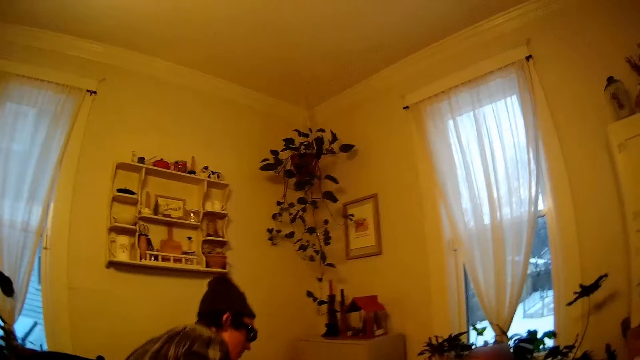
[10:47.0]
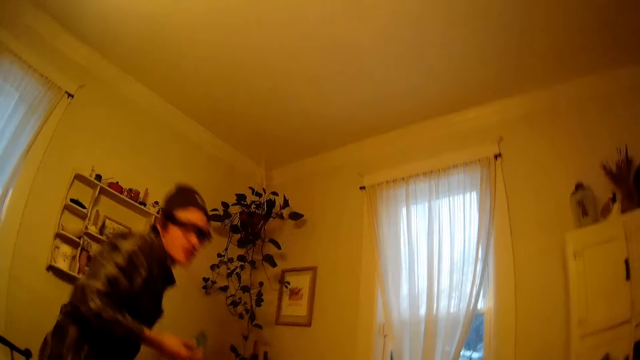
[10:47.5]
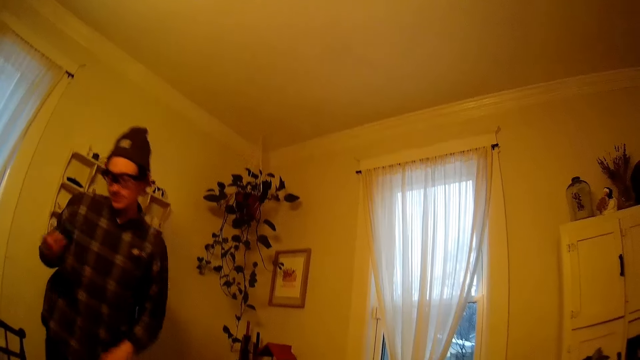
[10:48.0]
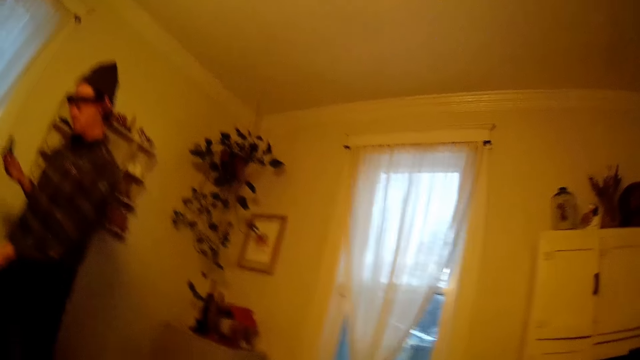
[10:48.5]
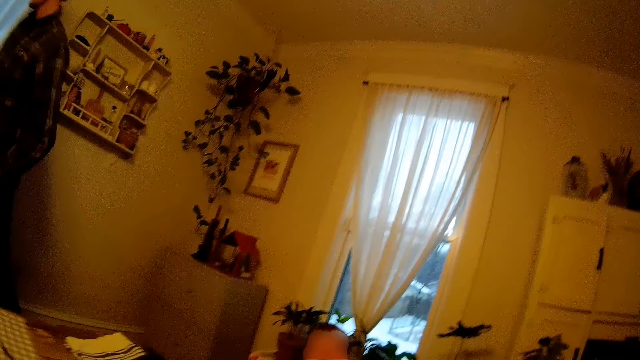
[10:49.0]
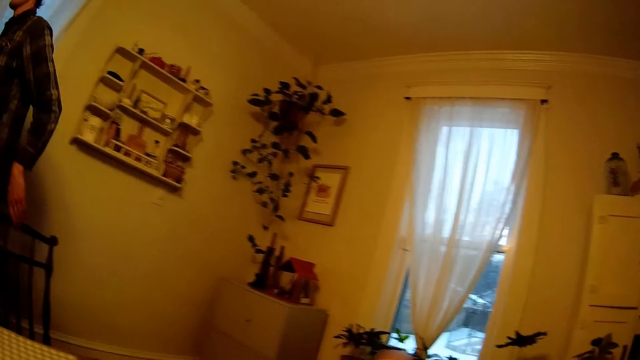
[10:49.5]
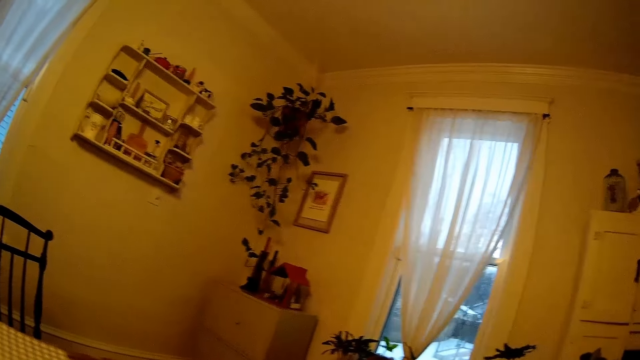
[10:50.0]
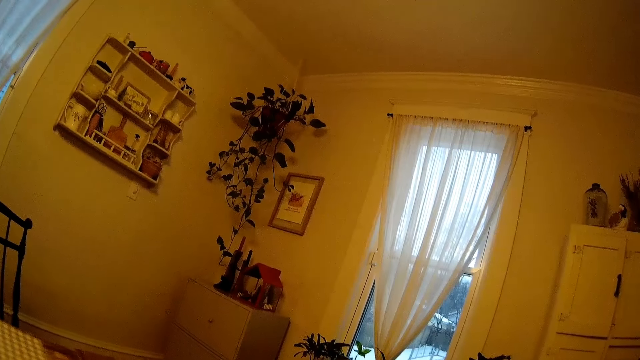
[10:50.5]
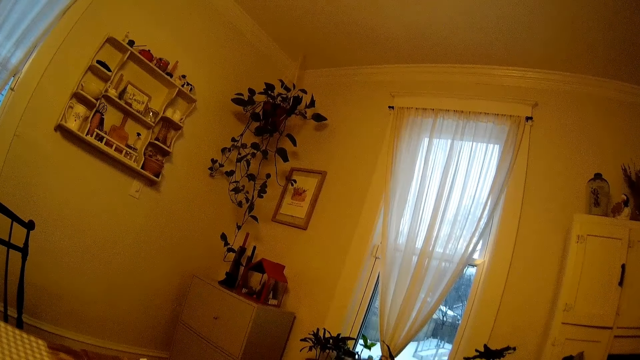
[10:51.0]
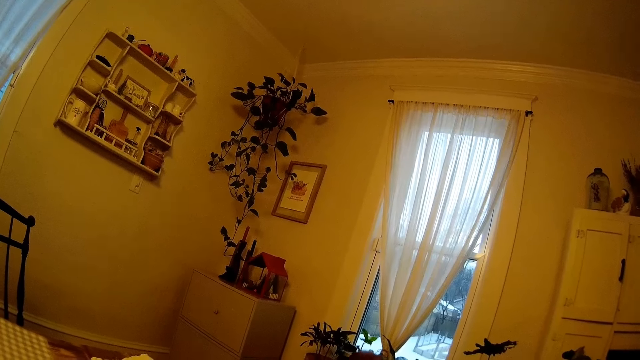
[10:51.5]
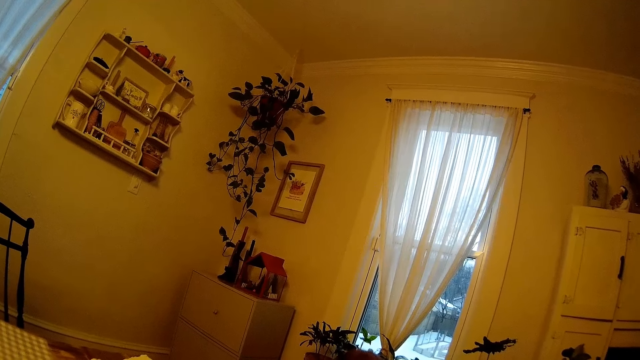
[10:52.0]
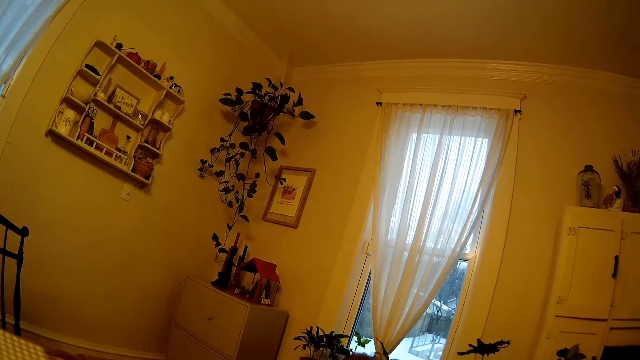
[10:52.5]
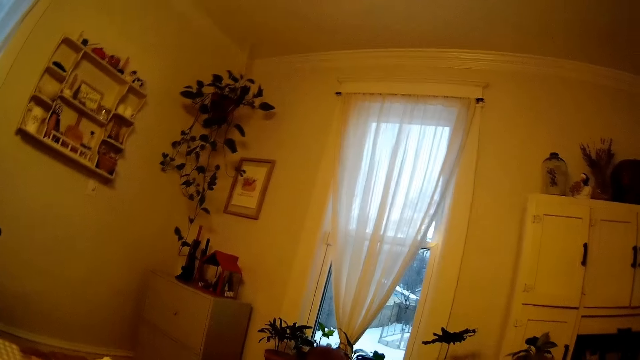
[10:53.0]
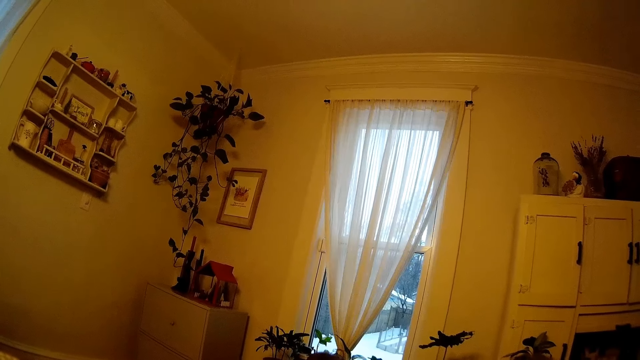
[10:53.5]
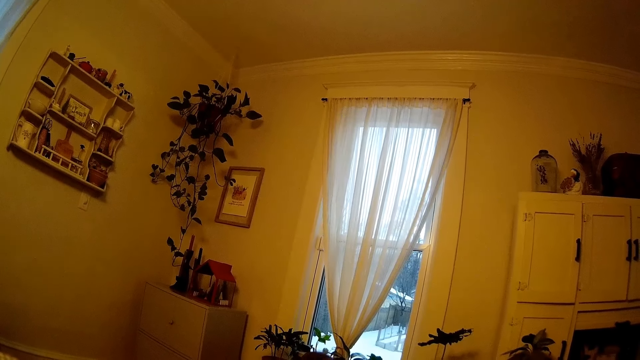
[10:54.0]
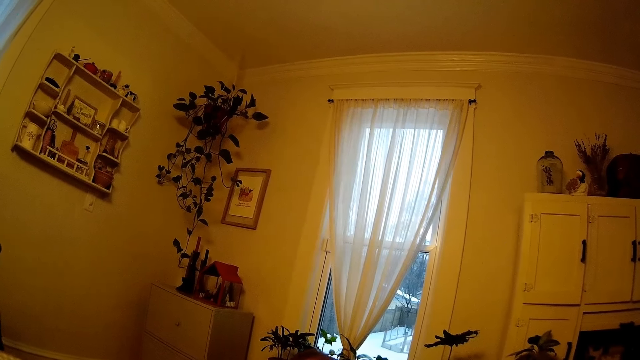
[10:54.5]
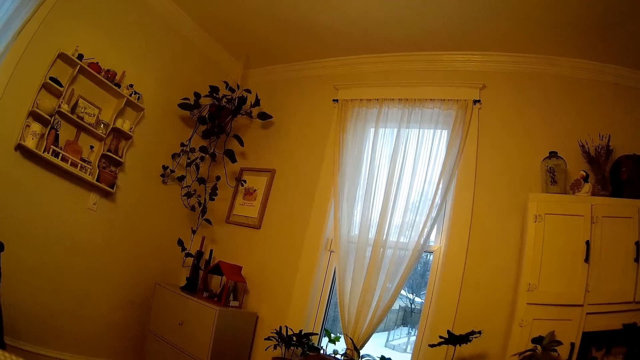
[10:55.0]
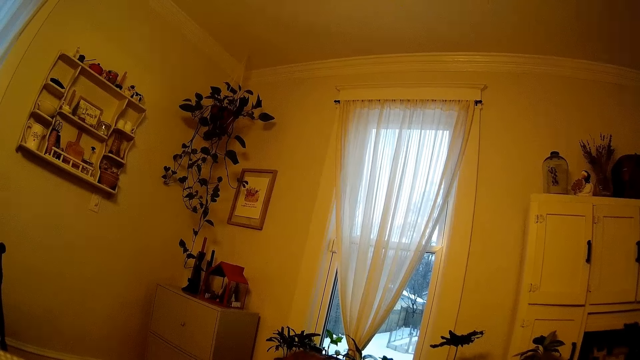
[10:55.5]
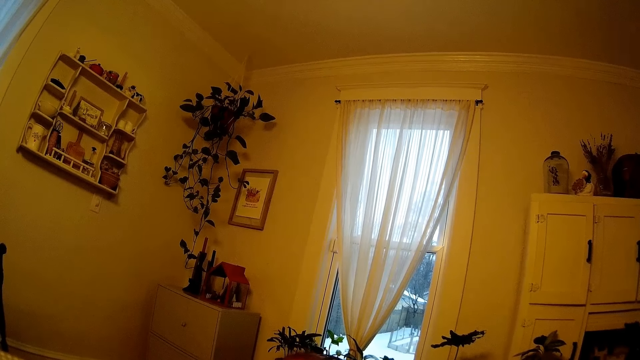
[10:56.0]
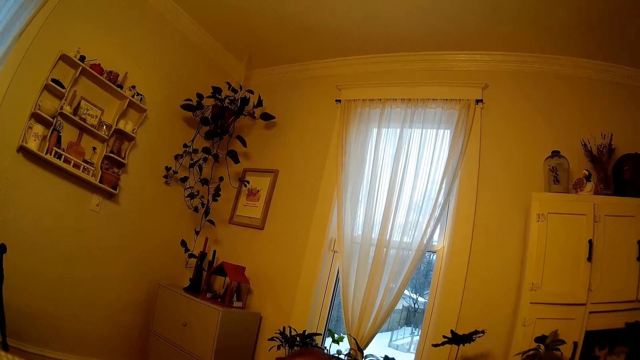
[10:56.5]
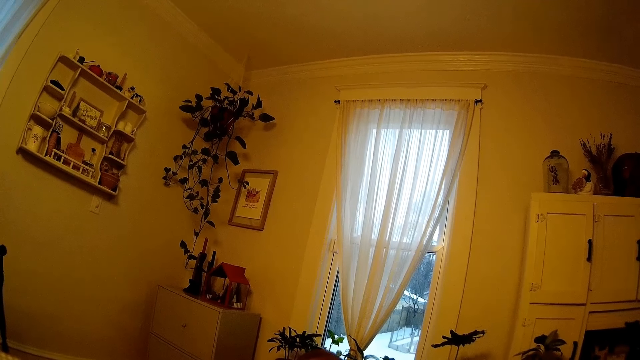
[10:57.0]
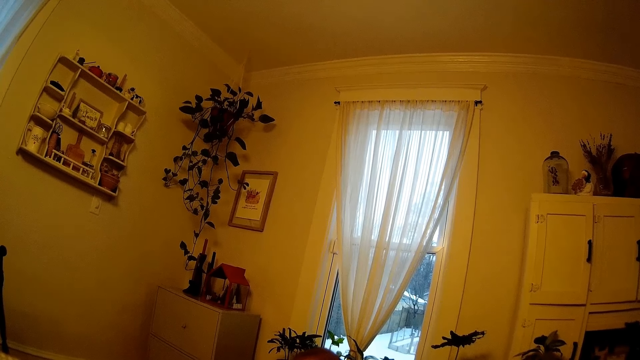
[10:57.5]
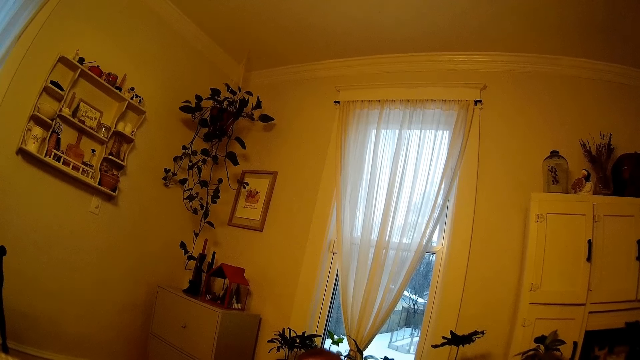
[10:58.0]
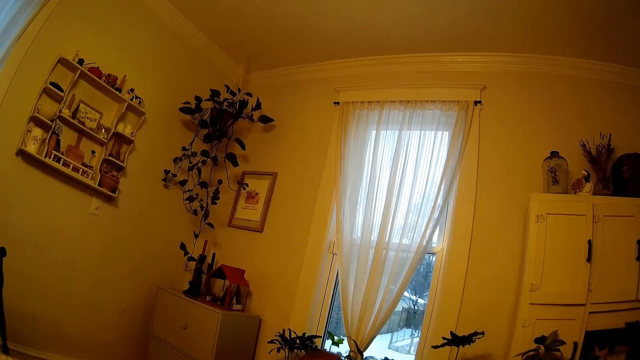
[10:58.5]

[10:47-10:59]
A man stands. The man walks out of the dining table. The camera wearer looks around.

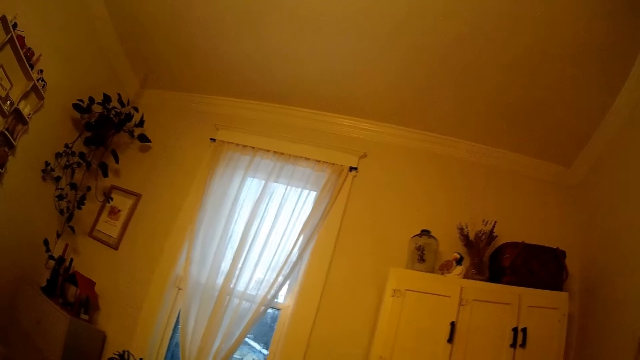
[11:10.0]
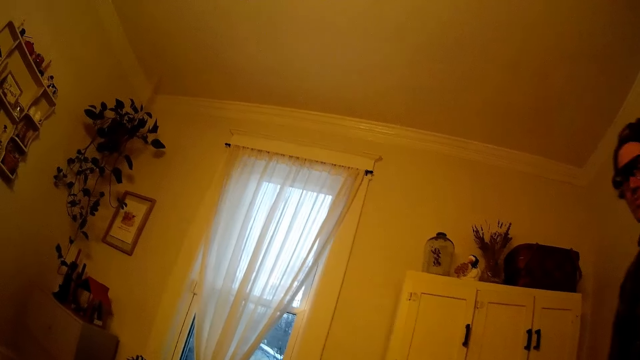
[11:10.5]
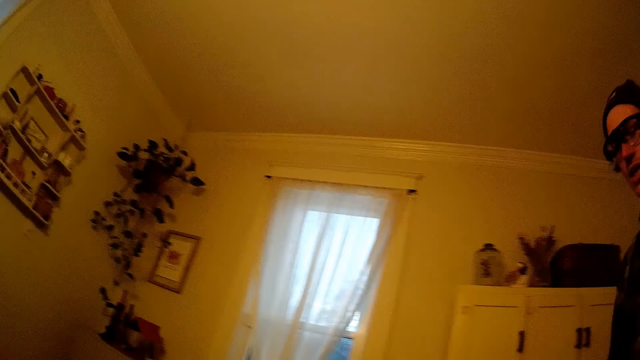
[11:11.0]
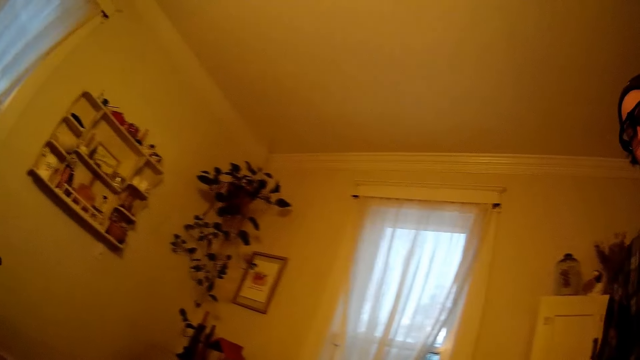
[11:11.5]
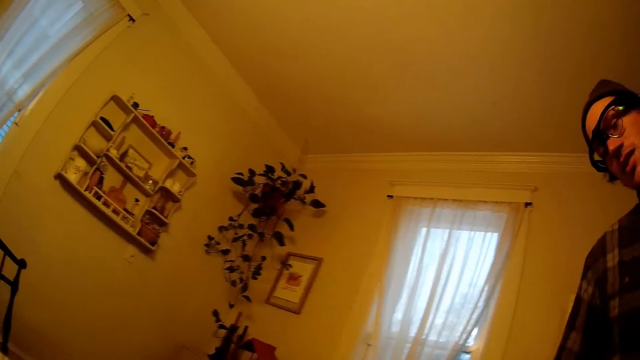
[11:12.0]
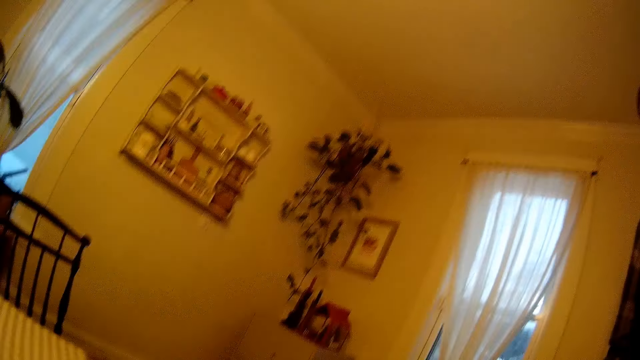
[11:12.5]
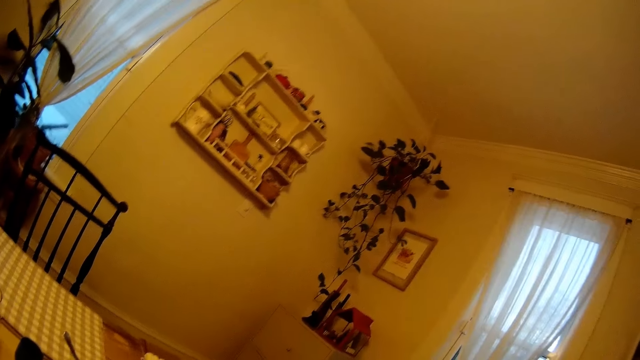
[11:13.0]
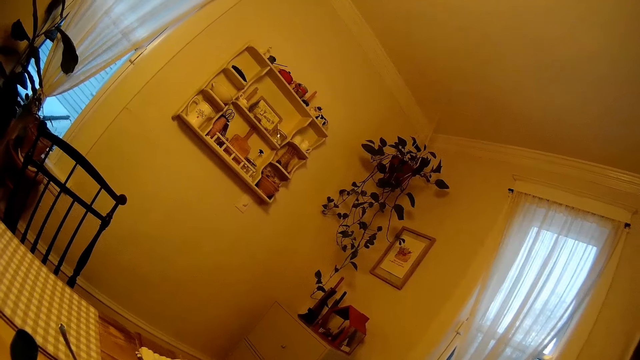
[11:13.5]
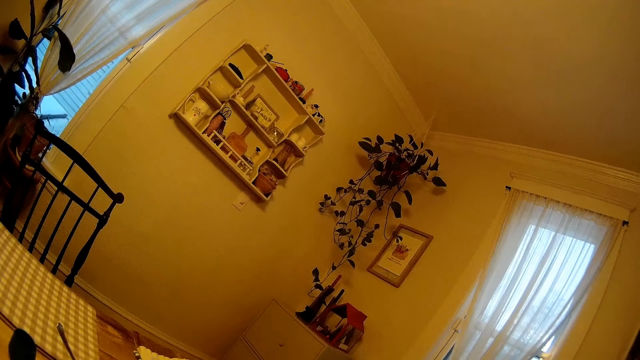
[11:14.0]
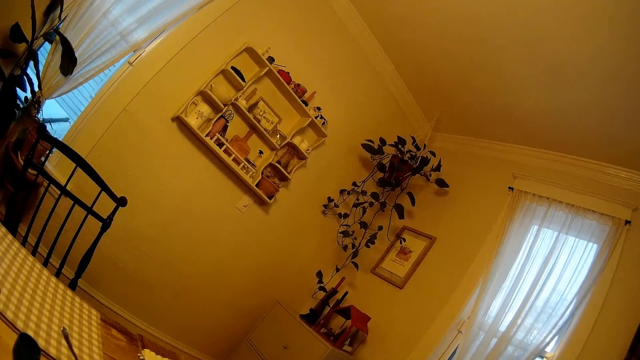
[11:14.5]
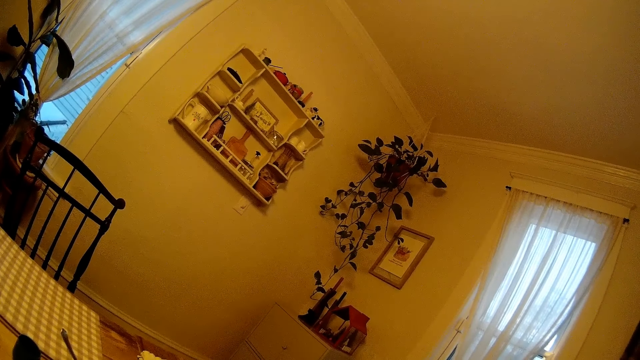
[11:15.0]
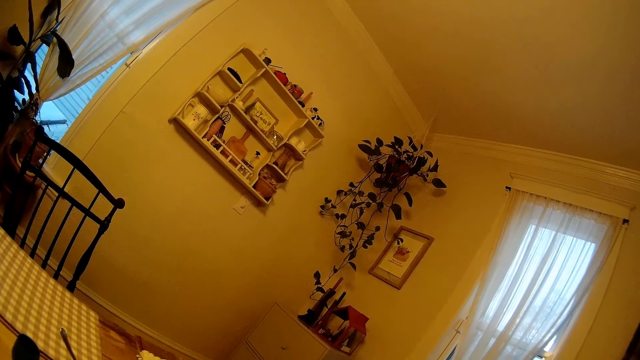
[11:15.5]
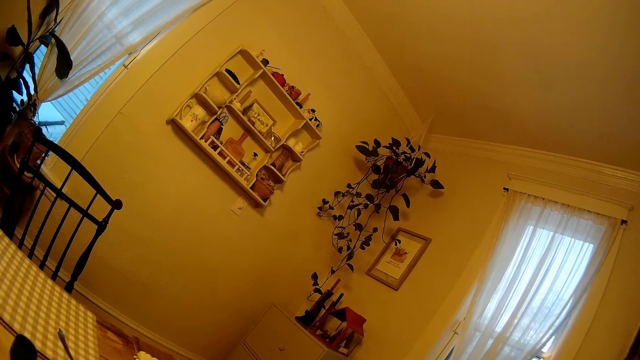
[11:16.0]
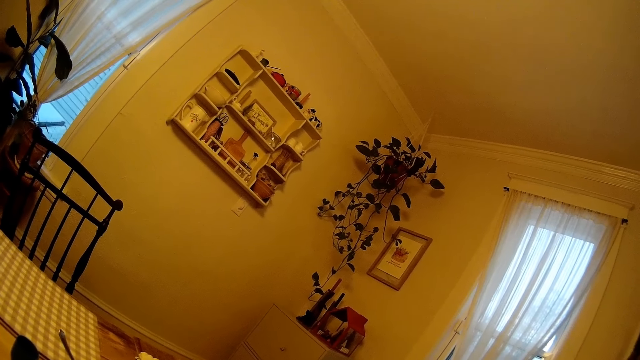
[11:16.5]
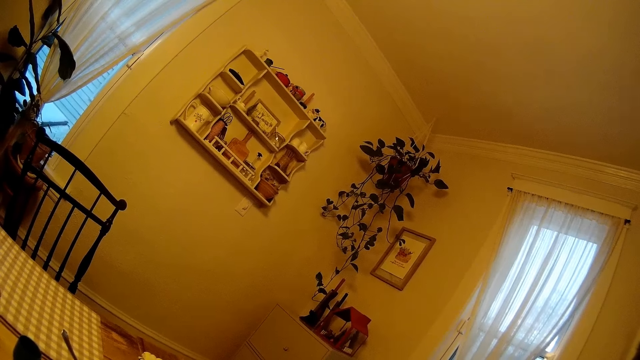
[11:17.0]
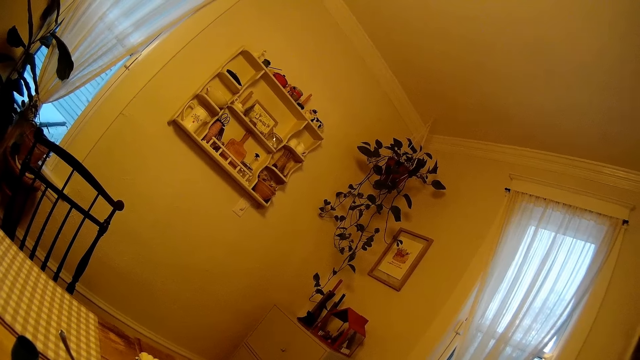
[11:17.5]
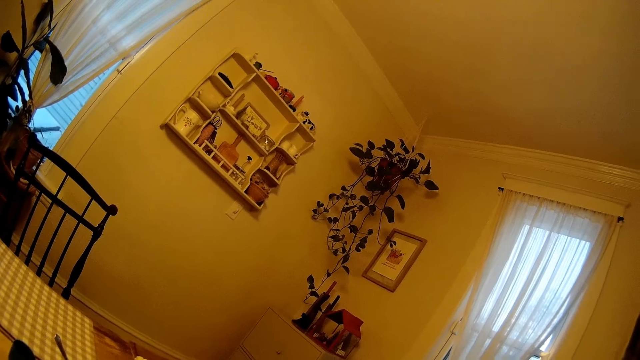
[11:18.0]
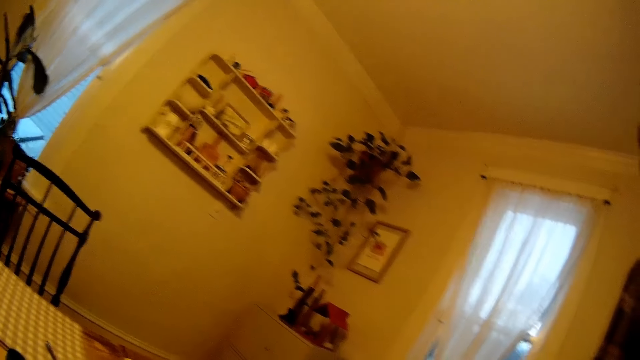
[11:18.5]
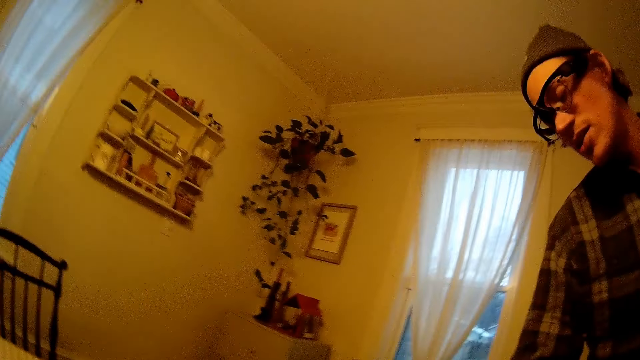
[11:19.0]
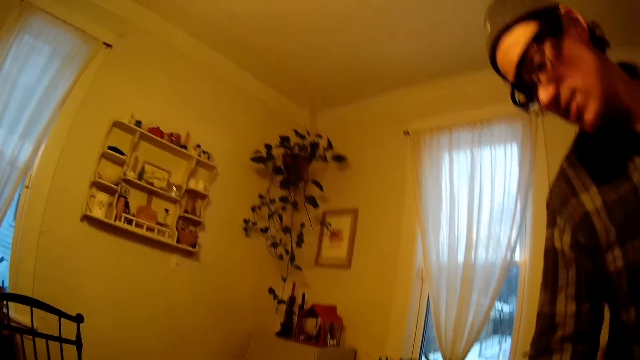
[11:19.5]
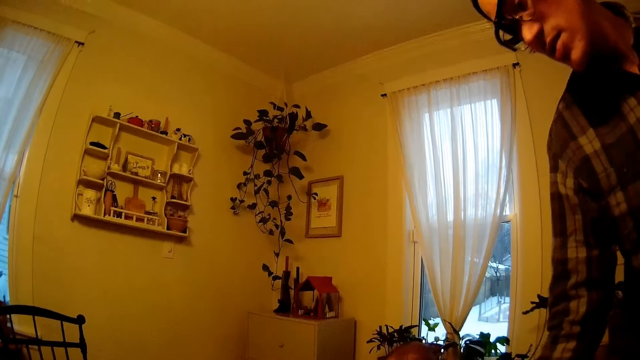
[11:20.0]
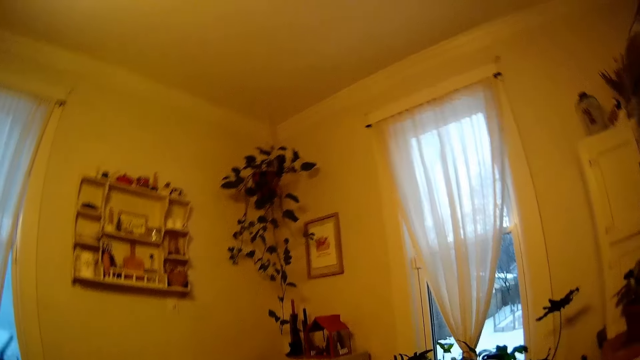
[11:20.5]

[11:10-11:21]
A man stands next to the camera wearer. The camera wearer looks around. The man stands next to the camera wearer.
